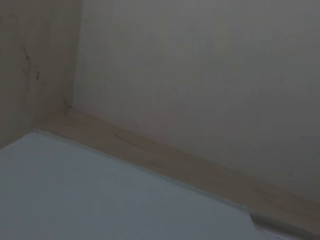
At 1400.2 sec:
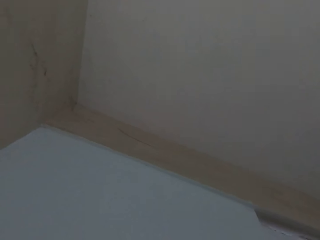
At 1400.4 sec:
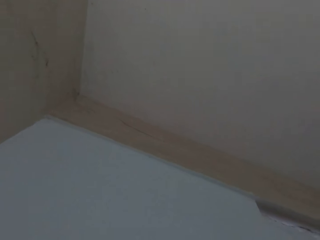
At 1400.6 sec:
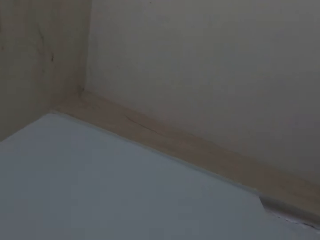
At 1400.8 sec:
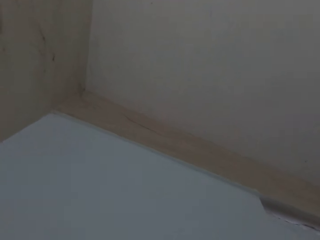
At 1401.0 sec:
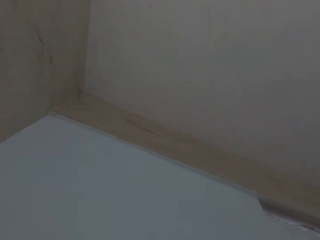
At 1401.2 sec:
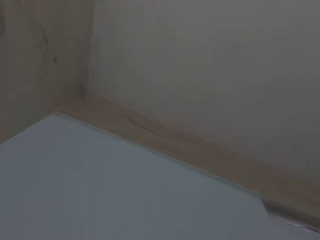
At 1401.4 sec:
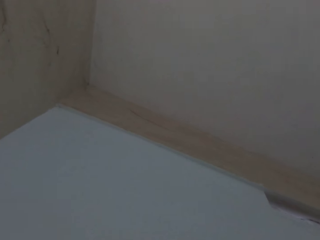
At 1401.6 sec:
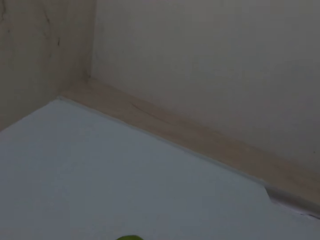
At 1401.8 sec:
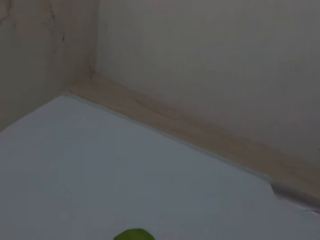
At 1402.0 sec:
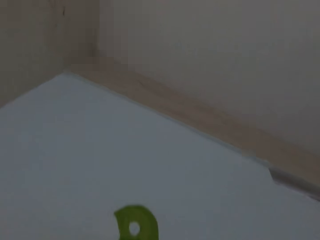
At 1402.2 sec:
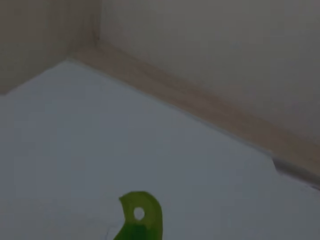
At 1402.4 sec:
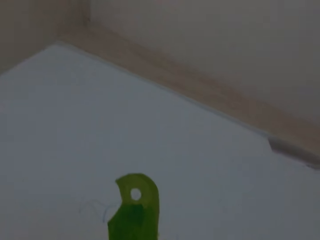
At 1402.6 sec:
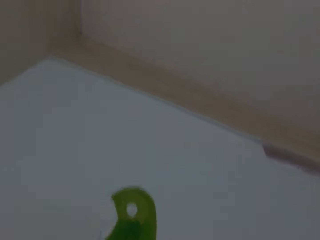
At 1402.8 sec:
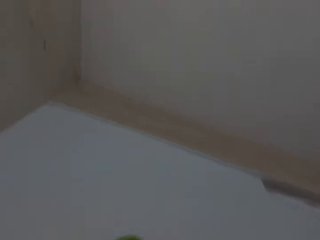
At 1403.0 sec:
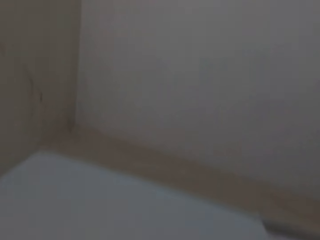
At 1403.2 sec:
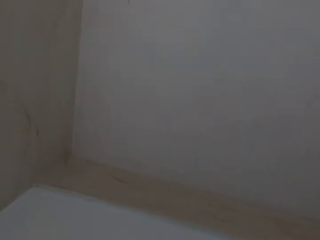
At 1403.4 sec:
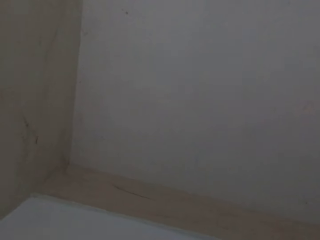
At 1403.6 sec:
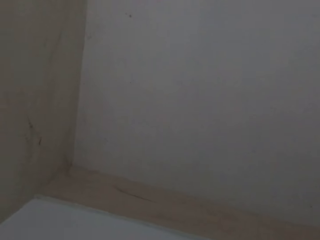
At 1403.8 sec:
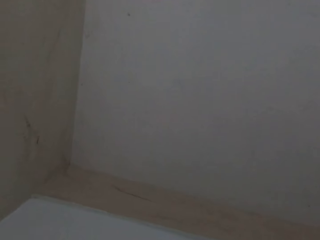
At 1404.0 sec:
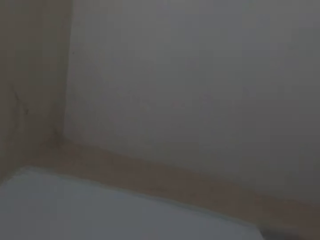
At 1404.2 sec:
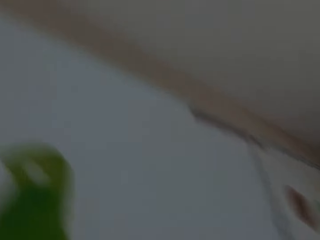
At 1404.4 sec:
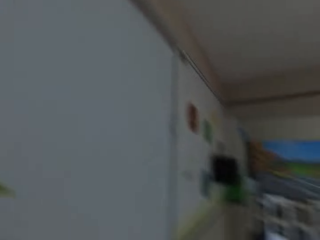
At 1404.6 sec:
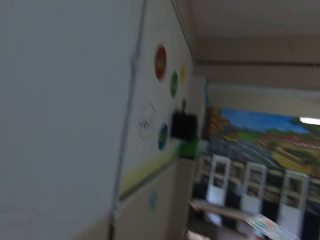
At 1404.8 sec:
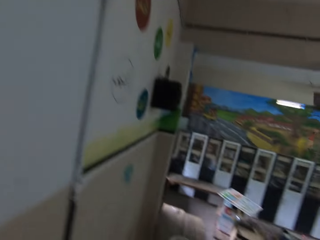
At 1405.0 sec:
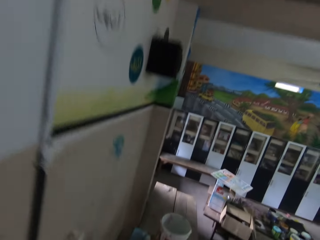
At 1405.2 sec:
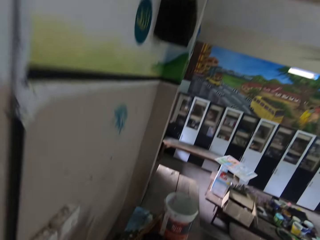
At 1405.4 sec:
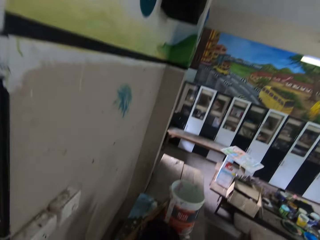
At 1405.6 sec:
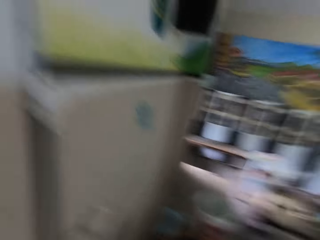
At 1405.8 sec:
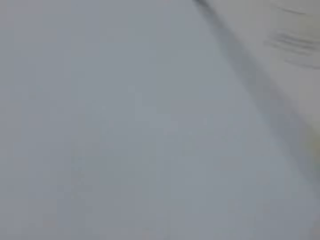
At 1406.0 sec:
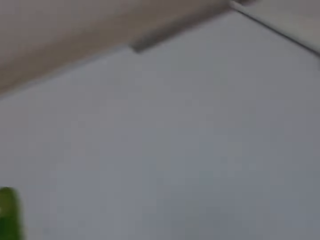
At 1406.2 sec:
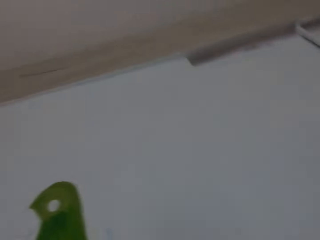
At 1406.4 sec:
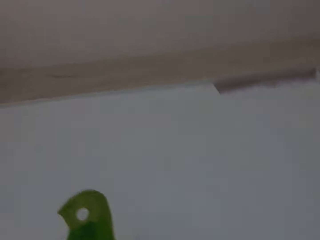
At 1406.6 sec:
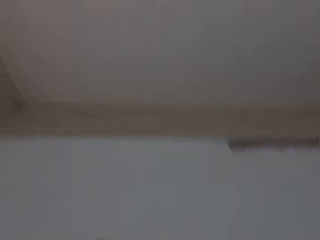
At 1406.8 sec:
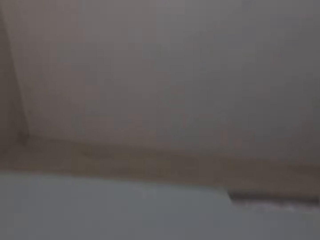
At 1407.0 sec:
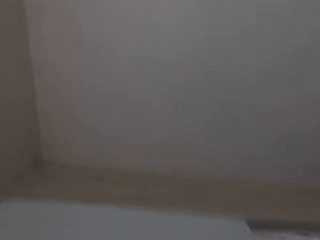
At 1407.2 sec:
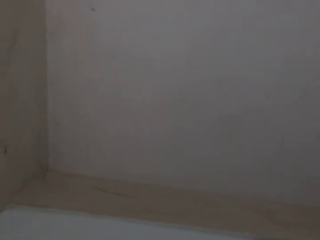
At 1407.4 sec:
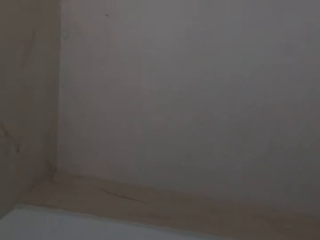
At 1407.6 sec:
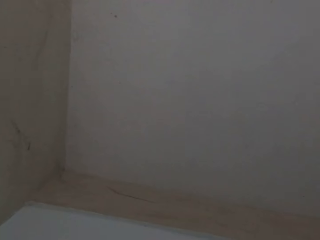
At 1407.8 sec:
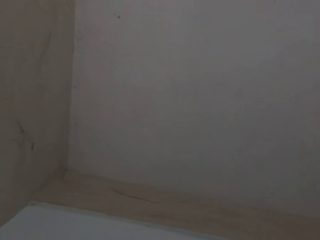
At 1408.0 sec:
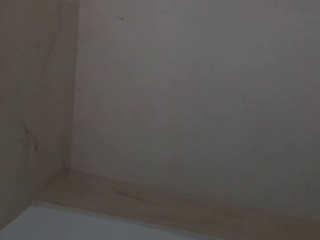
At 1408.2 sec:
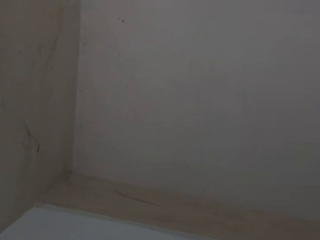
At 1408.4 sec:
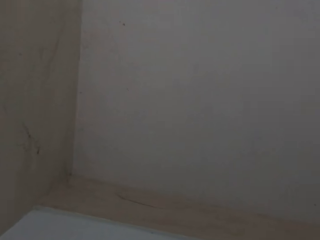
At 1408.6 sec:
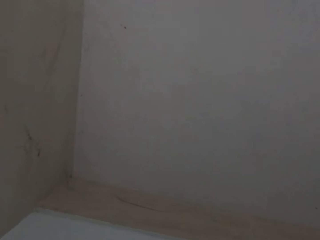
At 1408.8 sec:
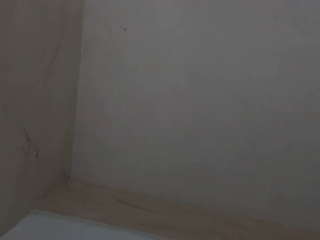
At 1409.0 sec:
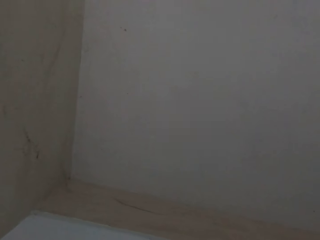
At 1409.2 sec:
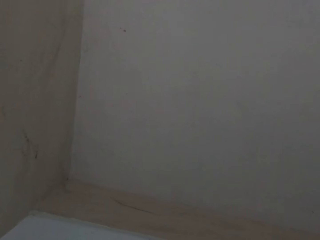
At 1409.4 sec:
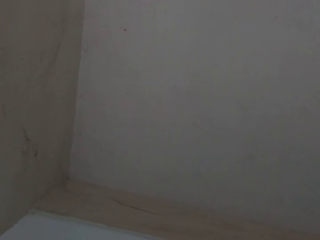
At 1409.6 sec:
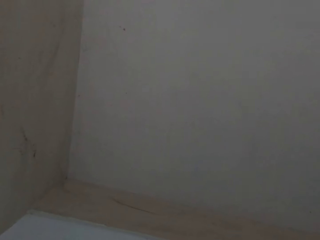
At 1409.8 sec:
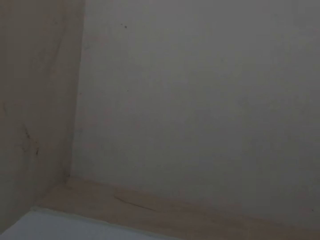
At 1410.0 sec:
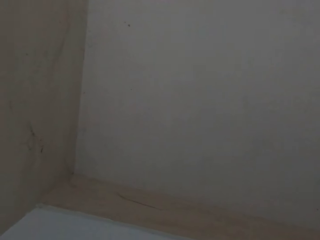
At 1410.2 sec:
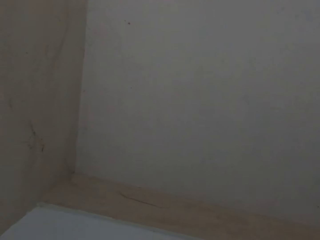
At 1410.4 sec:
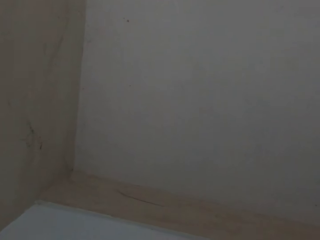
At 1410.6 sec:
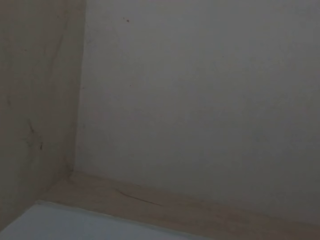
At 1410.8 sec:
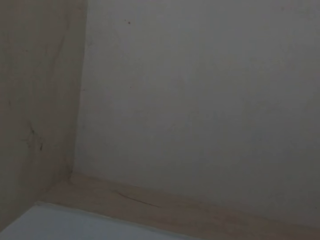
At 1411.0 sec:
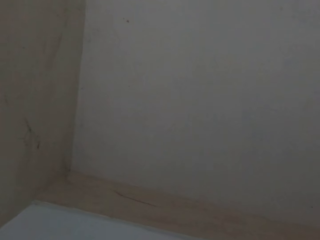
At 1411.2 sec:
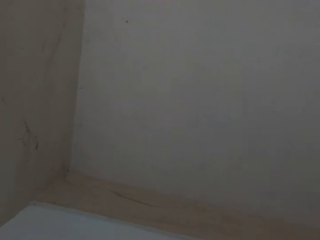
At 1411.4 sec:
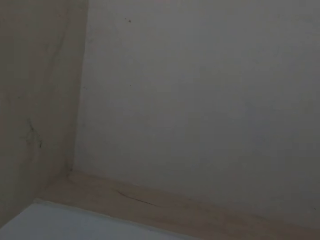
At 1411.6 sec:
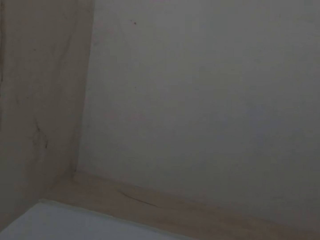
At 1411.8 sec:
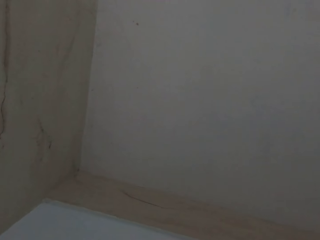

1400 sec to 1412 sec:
The camera wearer paints the art on the wall. They dip a paint brush inside the paint. They paint the art on the wall.

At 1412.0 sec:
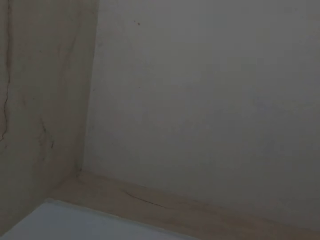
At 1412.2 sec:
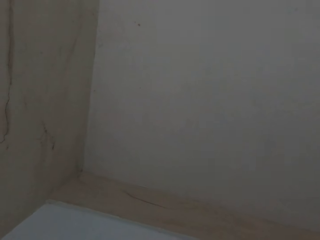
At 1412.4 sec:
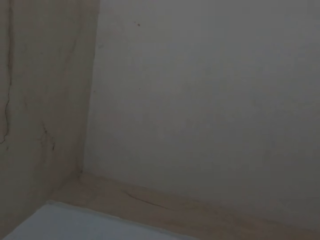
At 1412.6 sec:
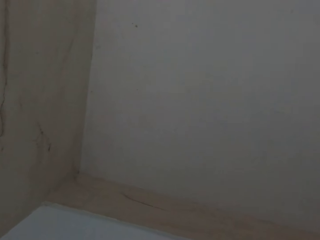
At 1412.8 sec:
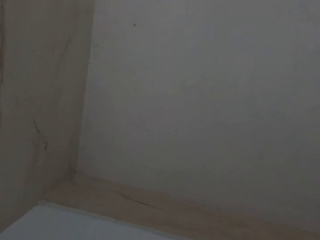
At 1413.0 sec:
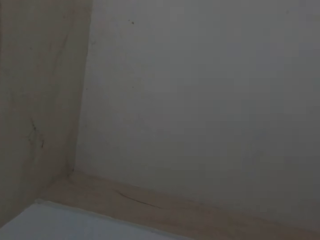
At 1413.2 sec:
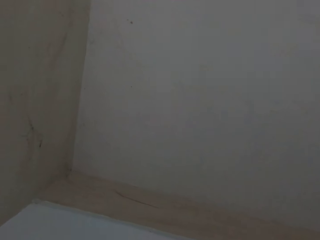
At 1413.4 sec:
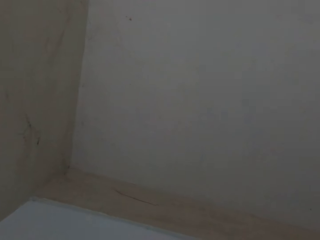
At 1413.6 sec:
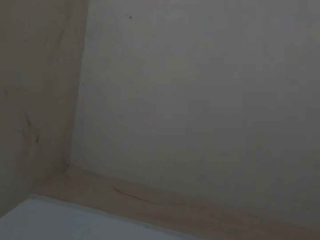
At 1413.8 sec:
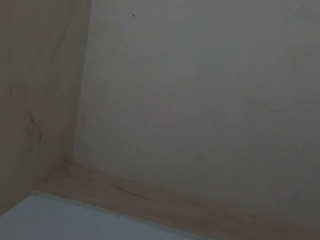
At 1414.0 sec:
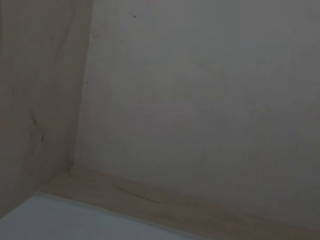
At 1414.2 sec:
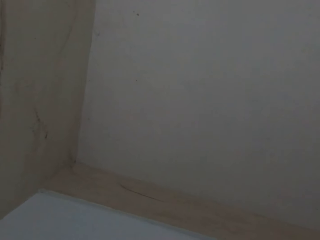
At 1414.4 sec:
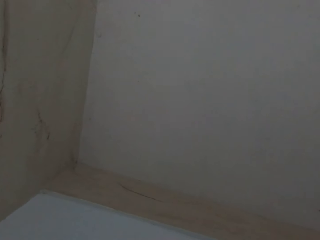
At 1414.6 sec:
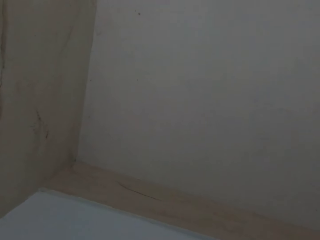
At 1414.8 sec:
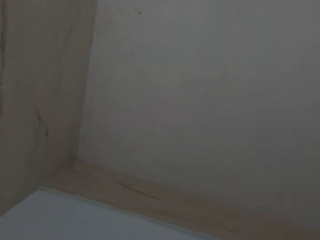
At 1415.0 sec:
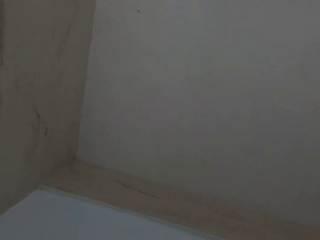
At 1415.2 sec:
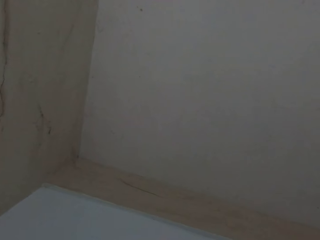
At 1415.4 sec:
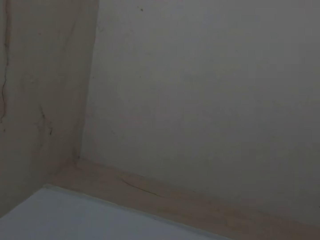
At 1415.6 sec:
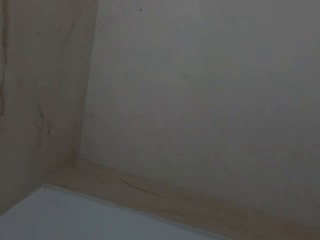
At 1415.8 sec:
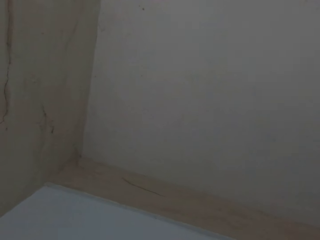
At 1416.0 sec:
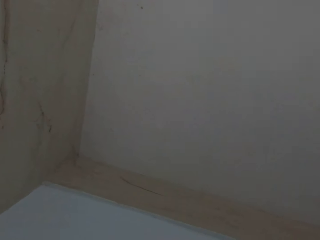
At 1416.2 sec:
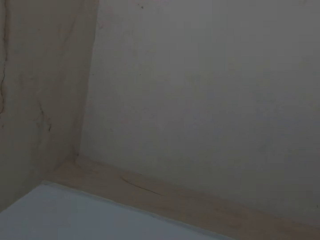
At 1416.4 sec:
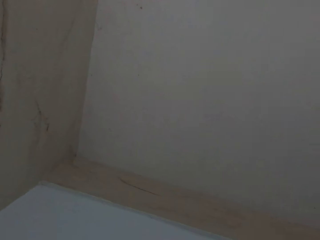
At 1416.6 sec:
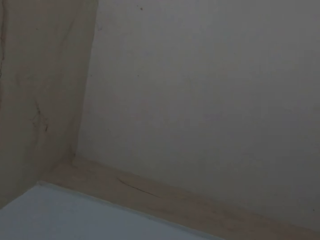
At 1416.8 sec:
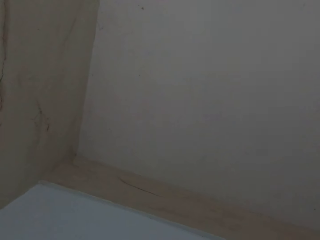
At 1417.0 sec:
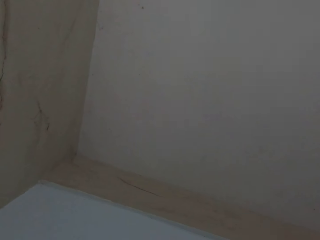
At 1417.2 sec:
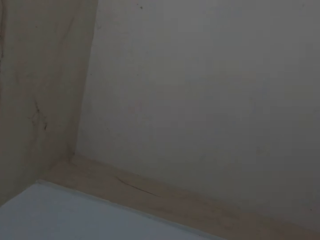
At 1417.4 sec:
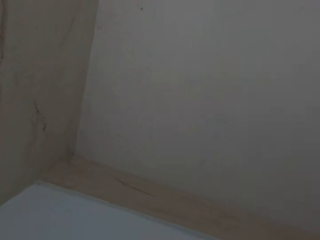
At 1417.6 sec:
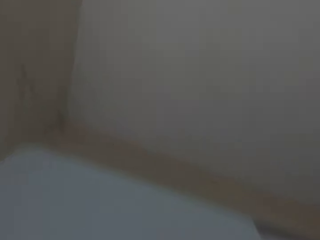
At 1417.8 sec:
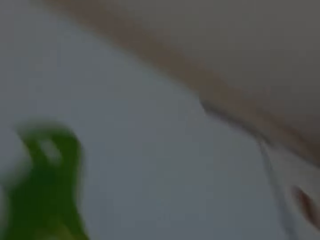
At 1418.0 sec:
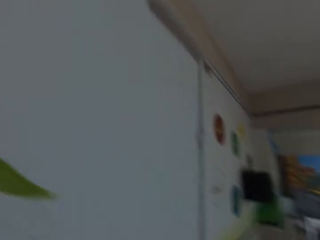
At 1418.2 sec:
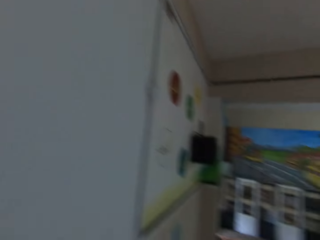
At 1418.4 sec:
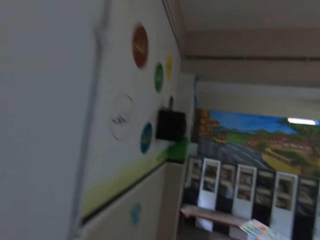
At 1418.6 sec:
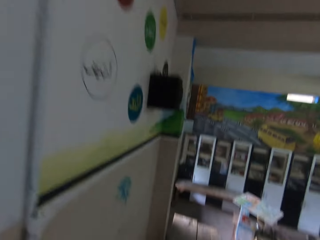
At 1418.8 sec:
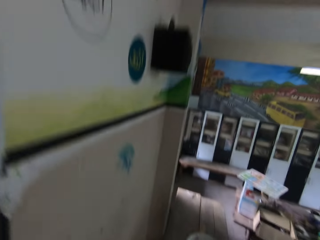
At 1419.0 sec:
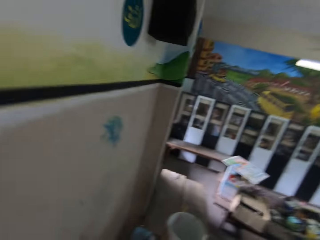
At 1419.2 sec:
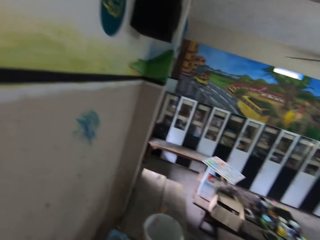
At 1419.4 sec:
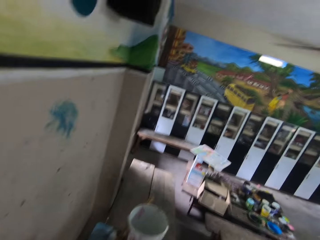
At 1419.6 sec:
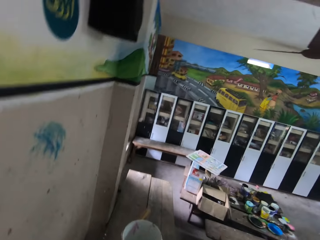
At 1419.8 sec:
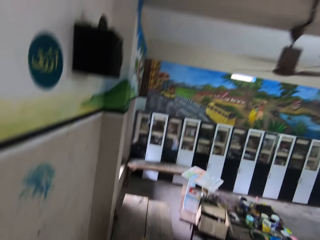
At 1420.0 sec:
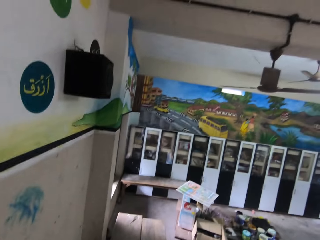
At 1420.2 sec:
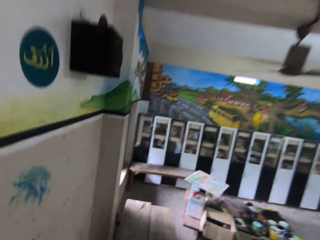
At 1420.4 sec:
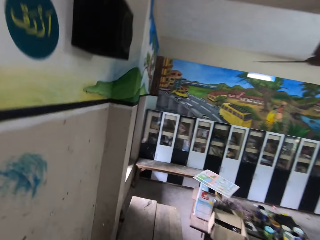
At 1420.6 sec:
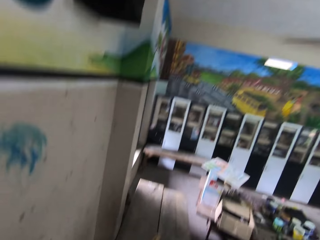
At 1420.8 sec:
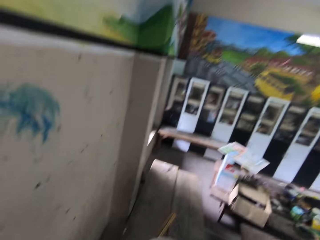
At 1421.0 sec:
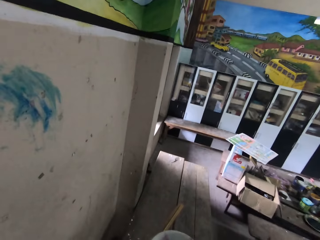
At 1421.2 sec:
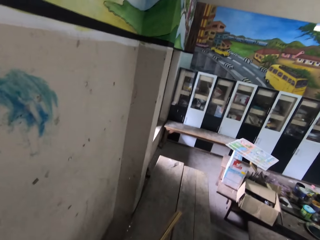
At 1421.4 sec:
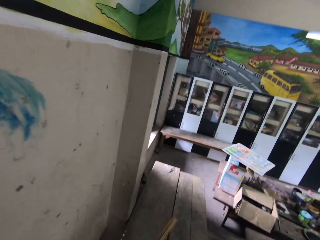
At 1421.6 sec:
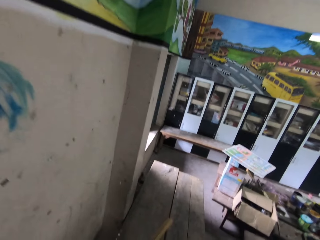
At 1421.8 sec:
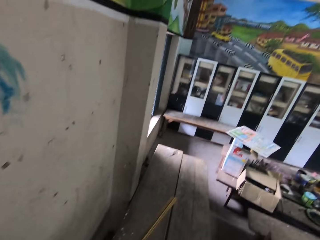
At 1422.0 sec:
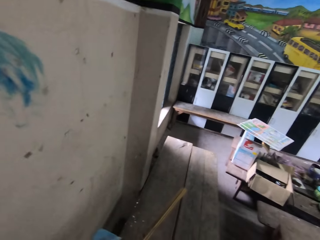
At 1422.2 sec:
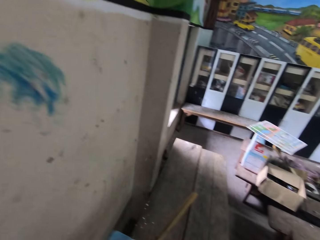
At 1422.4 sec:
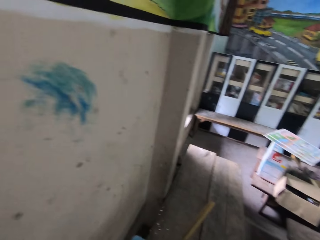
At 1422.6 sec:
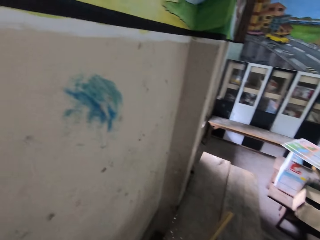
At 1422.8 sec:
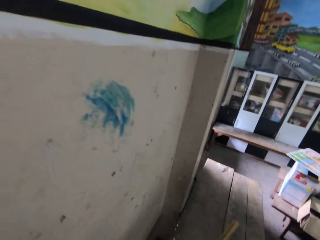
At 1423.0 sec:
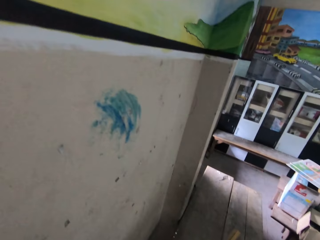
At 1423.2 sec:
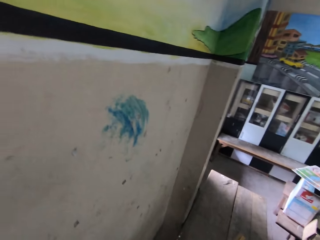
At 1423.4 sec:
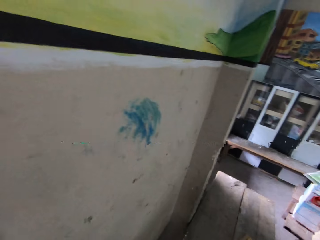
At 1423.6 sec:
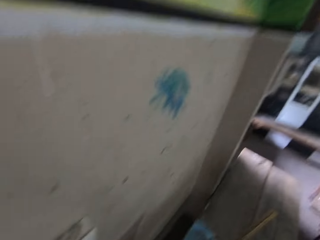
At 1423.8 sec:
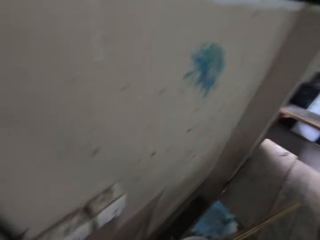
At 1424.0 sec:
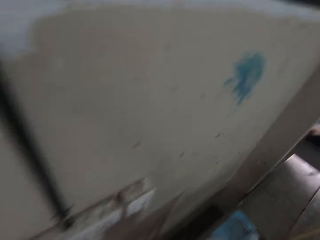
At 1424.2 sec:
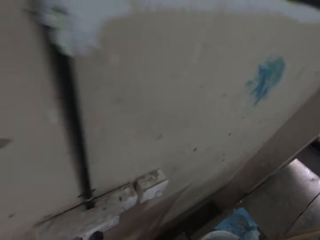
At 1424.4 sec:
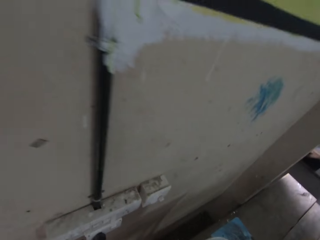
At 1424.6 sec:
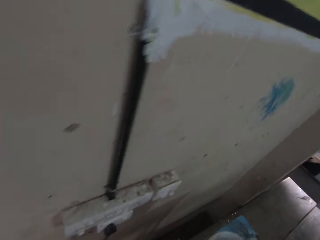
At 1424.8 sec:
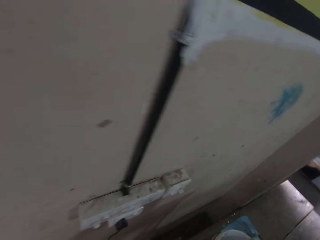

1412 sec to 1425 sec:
The camera wearer moves the bucket on the floor with his right hand. He dips a paint brush inside the paint.
